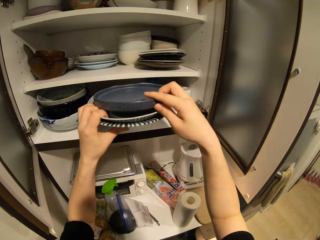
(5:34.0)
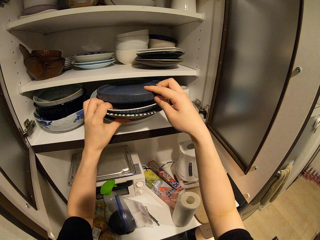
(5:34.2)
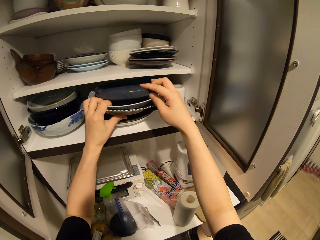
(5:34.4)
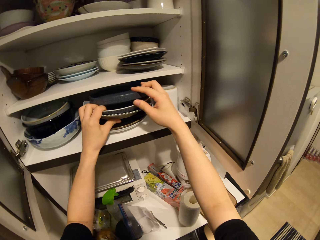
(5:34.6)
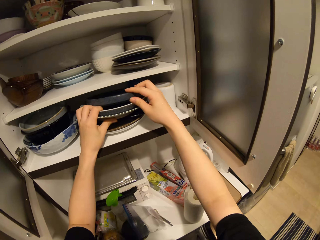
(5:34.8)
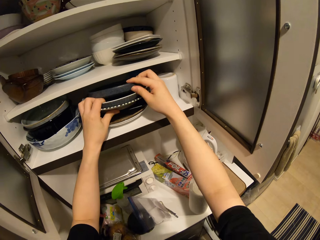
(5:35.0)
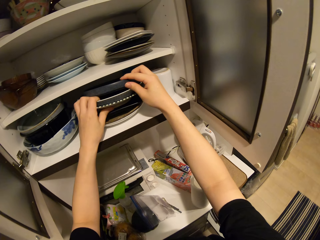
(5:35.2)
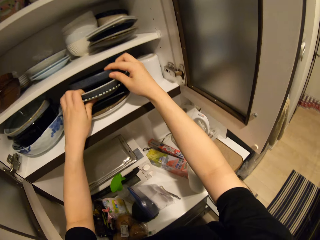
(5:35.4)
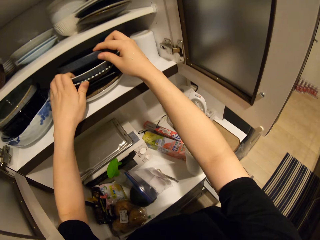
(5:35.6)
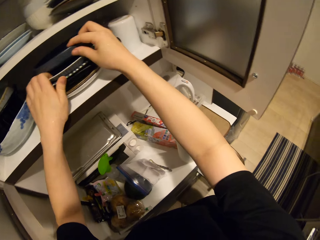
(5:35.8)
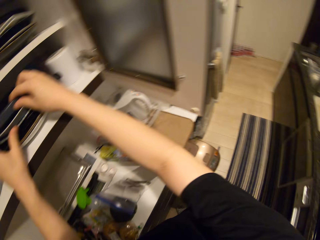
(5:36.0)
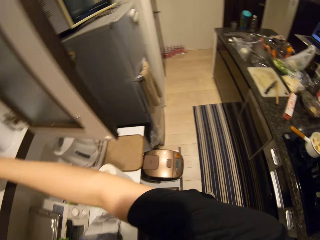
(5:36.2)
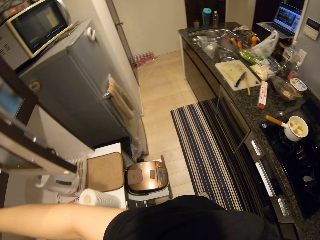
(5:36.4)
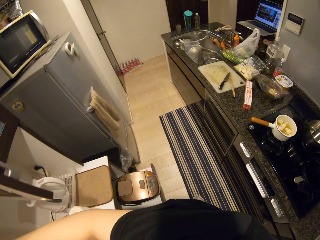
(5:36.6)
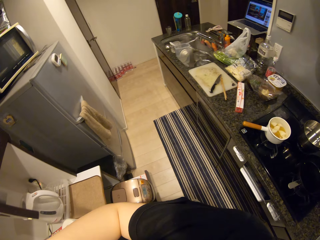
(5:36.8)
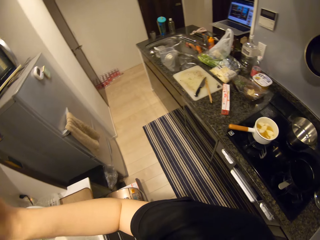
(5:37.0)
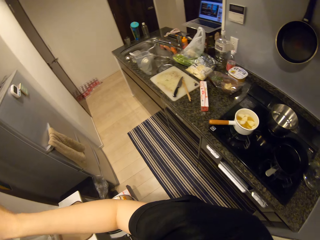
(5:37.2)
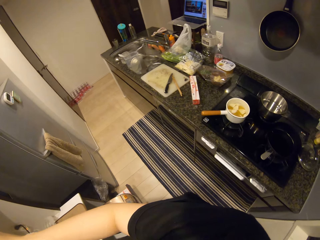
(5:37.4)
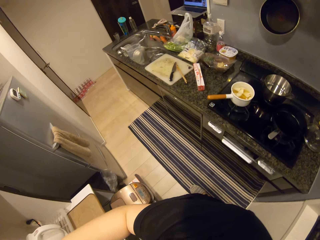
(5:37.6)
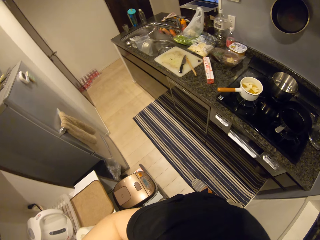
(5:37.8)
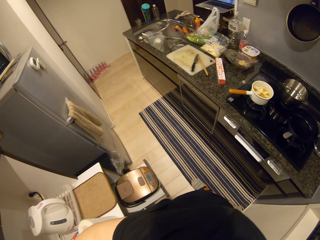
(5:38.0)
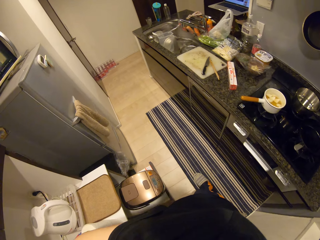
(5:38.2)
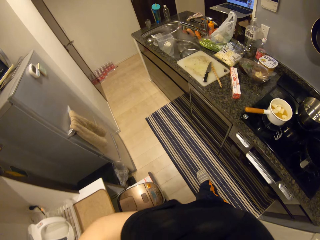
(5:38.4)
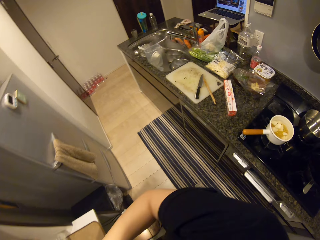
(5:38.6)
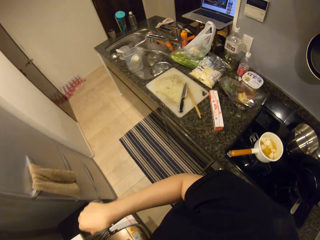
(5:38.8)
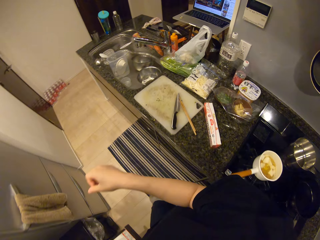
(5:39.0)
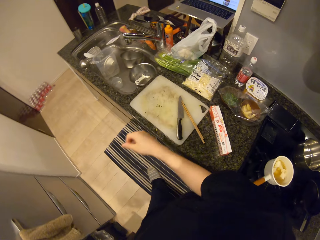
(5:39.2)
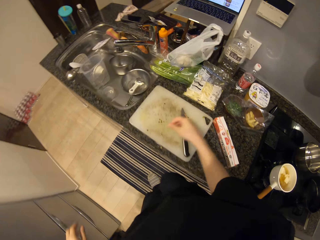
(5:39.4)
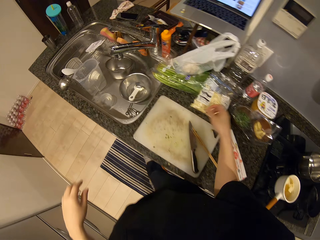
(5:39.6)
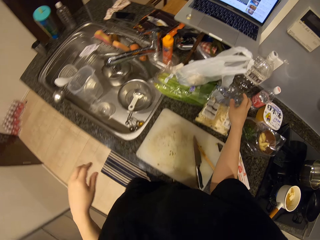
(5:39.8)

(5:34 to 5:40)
The camera wearer places the plates back into the cabinet. They close the cabinet. They walk around.

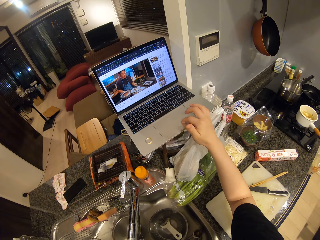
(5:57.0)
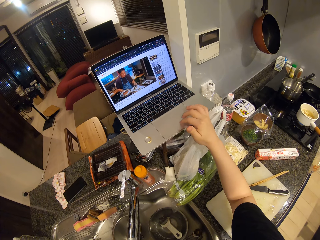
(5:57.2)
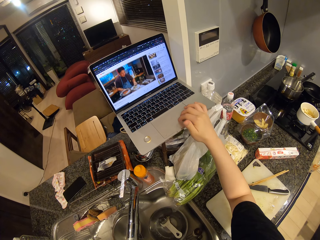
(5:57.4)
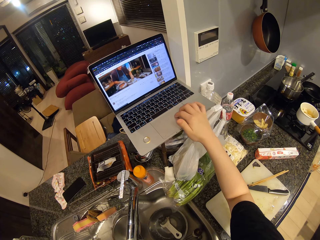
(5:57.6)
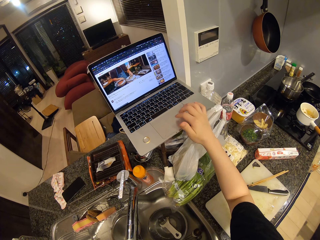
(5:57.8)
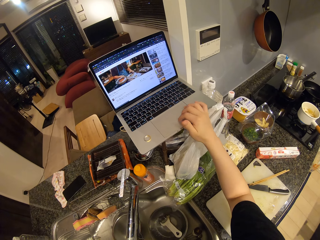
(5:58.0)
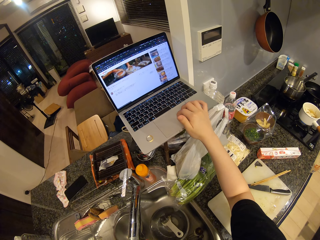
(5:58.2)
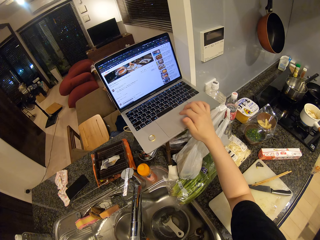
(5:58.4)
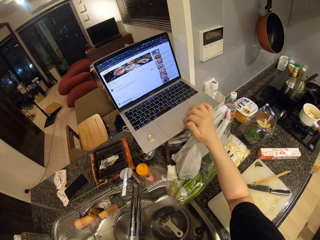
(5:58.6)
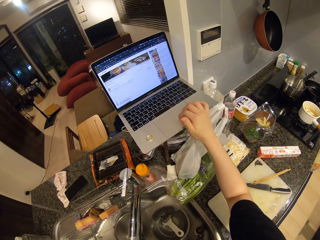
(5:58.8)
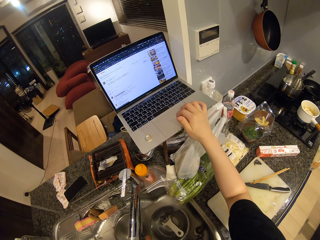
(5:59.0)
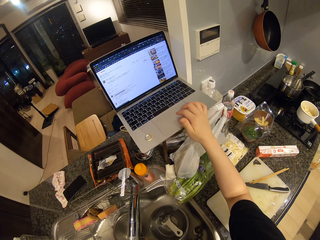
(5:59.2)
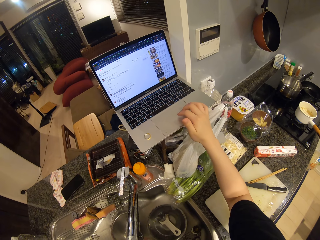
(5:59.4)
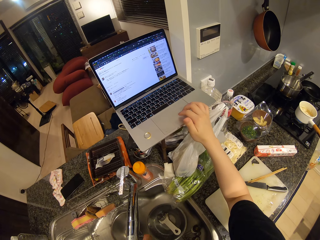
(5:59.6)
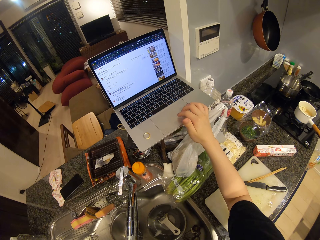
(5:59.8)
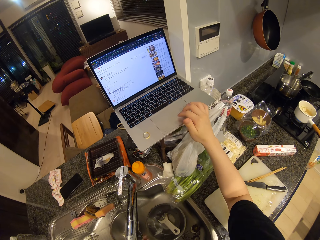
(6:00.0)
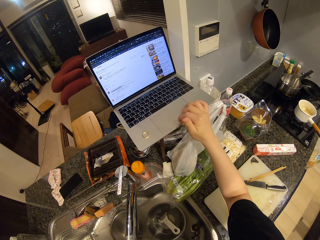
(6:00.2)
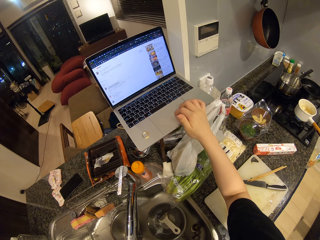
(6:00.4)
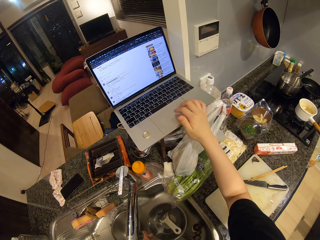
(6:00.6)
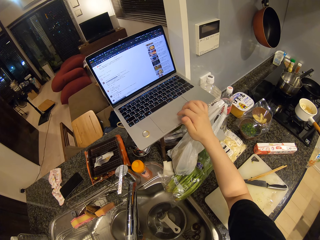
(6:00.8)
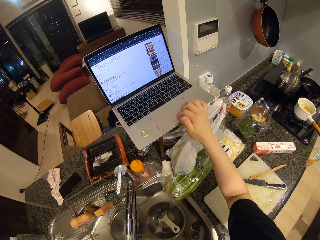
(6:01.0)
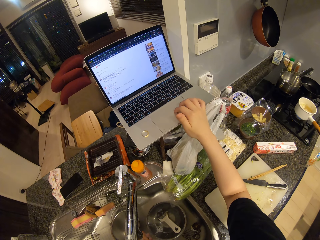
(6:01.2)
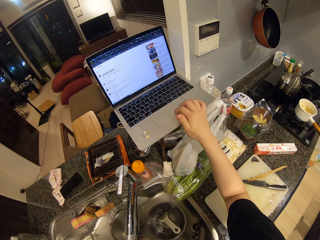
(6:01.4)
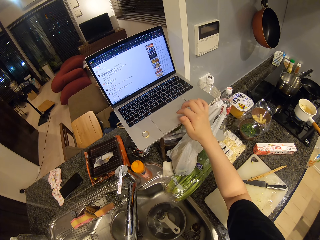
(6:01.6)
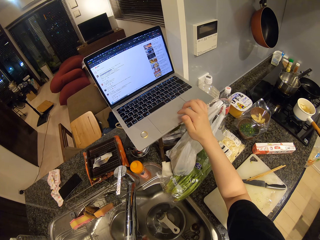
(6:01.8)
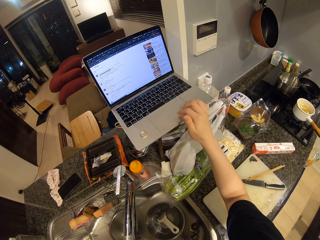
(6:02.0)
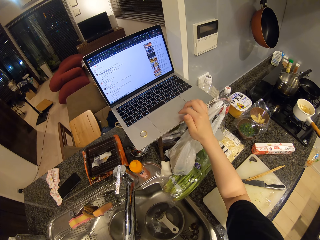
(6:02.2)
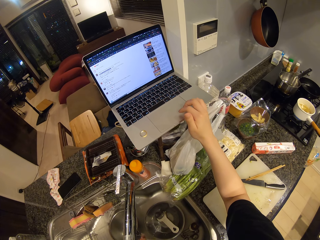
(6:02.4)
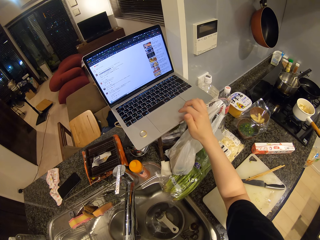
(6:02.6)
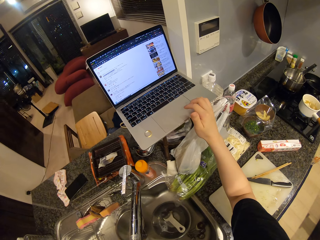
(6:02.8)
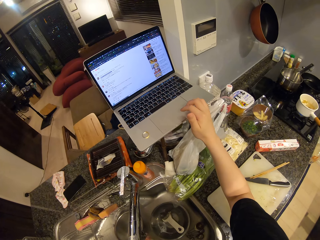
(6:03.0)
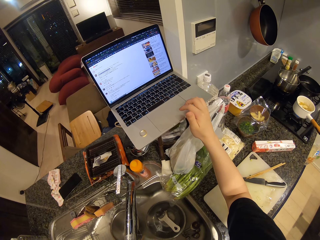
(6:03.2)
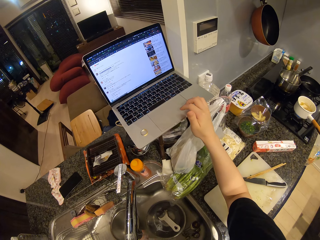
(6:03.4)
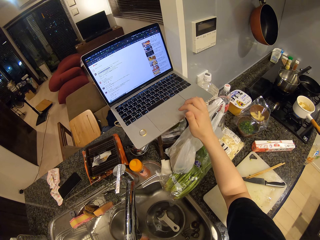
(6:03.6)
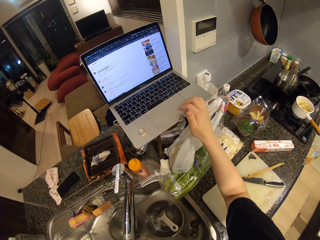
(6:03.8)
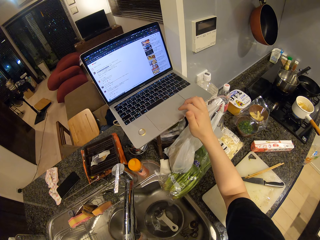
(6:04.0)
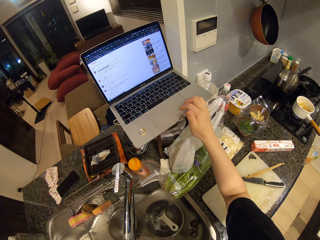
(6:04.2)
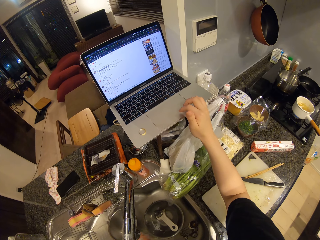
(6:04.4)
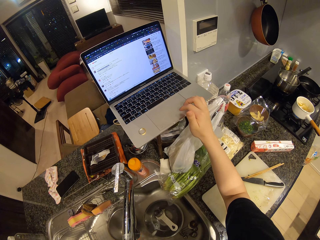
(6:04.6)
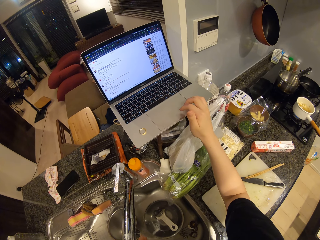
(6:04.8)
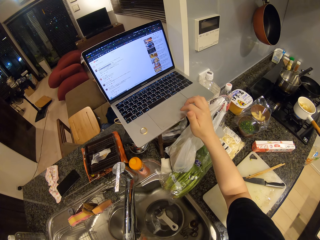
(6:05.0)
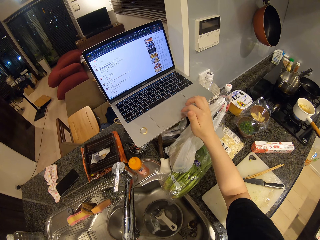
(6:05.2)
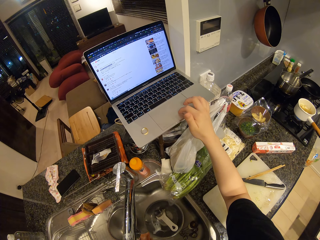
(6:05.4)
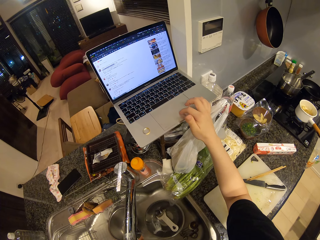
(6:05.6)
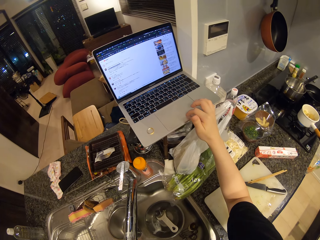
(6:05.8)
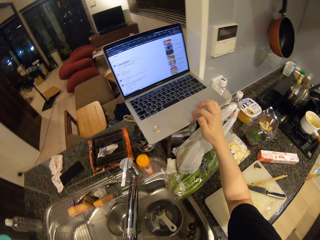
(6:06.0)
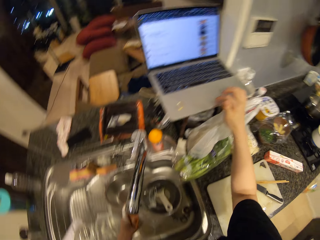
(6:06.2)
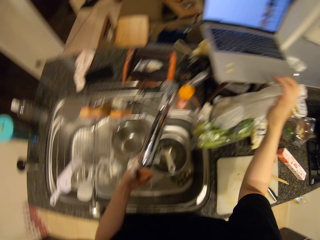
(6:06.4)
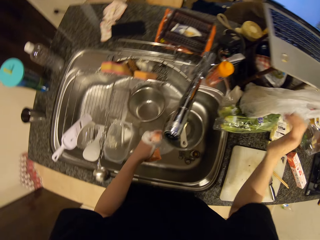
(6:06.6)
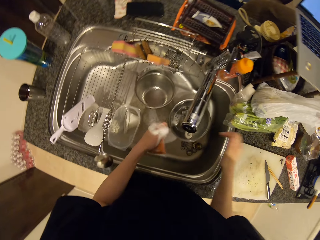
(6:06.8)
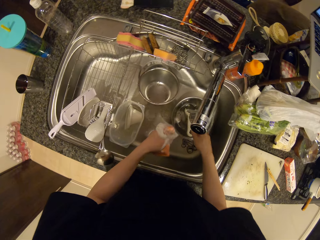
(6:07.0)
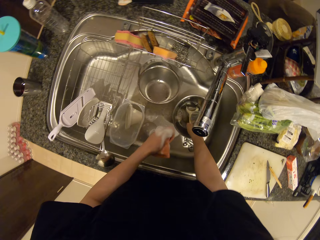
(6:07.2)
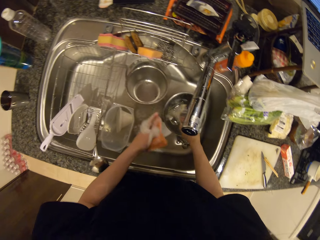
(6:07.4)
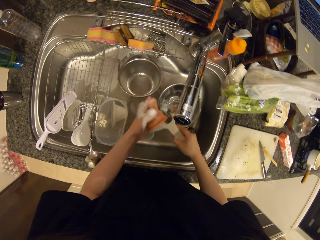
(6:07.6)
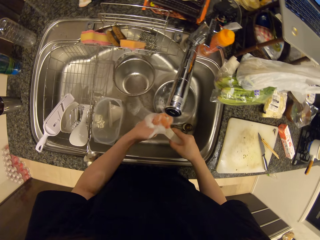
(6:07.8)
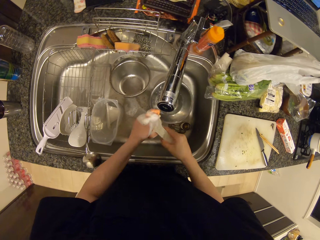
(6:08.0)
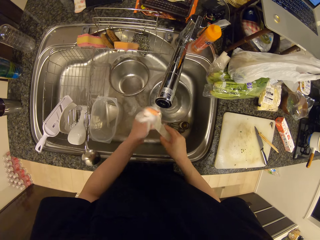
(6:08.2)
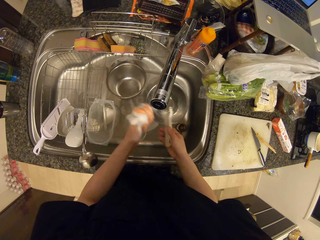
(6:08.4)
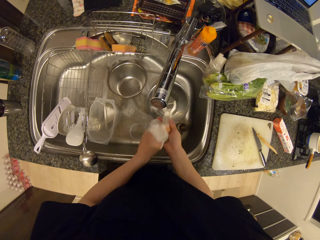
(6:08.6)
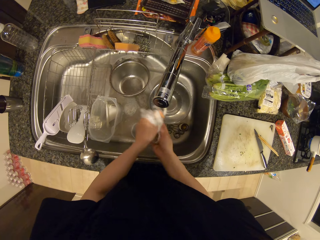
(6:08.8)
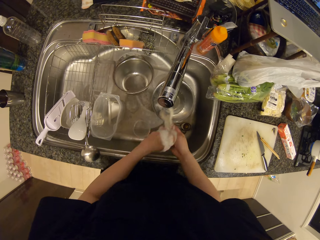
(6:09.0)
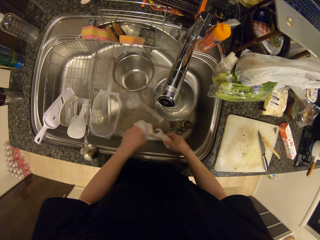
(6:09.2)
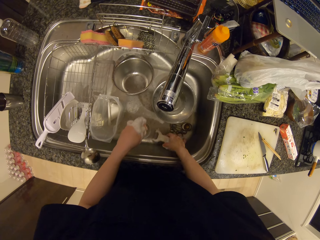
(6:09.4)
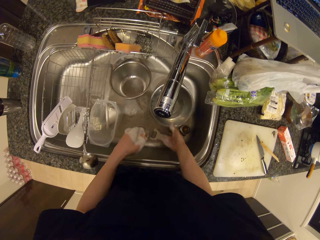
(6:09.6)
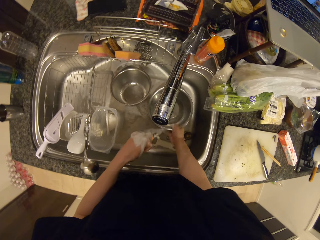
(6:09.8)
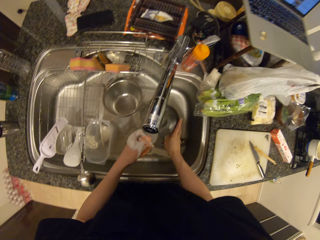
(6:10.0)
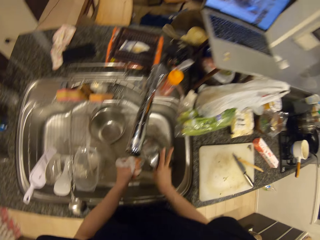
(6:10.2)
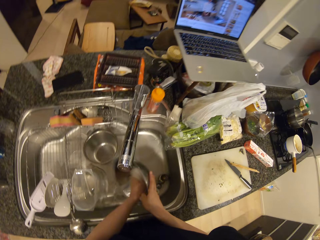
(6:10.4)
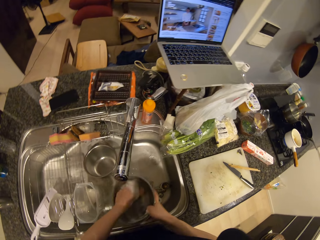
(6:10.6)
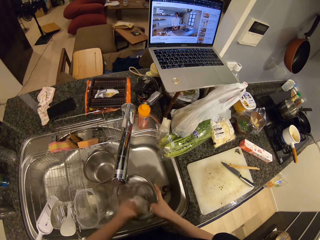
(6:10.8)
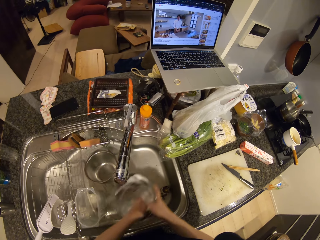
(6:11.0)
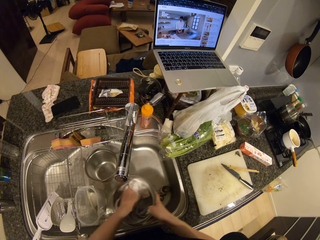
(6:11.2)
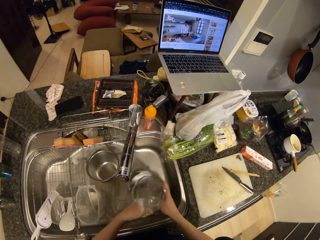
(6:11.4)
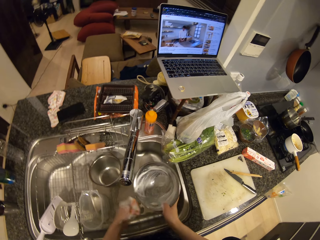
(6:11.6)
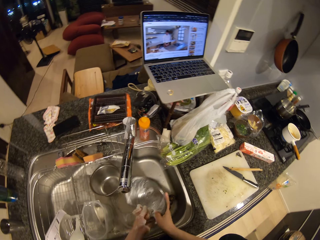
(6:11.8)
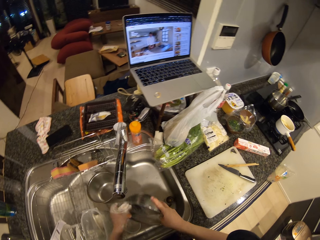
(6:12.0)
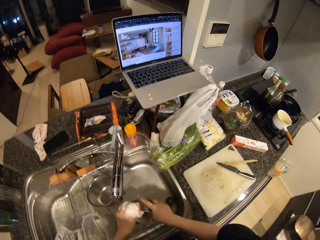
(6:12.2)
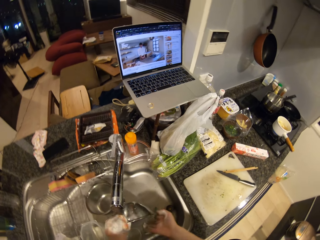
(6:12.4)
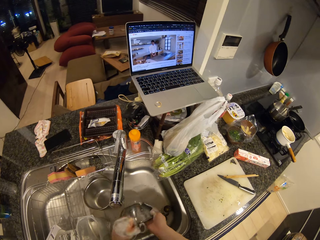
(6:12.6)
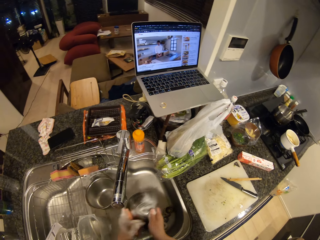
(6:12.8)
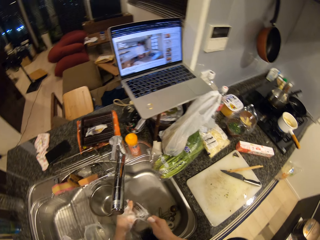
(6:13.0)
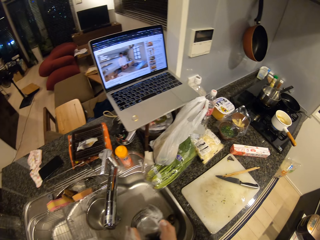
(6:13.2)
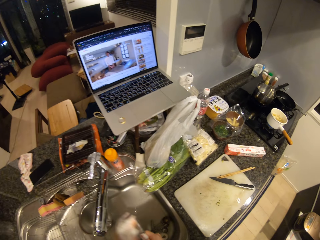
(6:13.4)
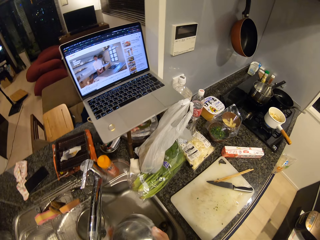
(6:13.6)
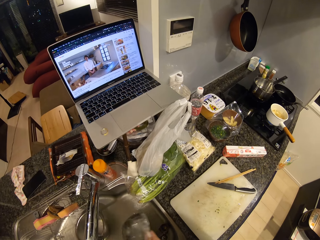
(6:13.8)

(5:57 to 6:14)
The camera wearer operates the laptop. They wash the peeler, the plastics and stainless bowls in the sink.
